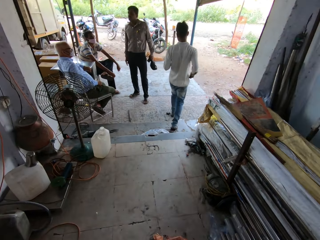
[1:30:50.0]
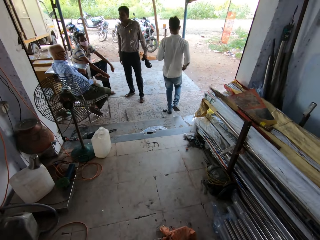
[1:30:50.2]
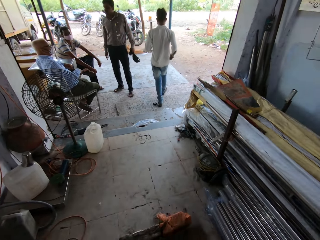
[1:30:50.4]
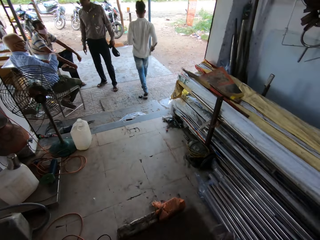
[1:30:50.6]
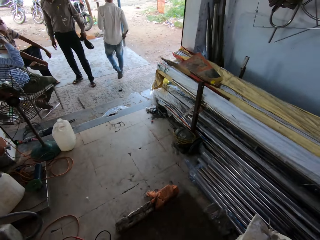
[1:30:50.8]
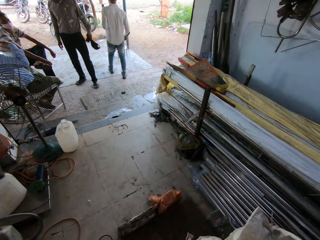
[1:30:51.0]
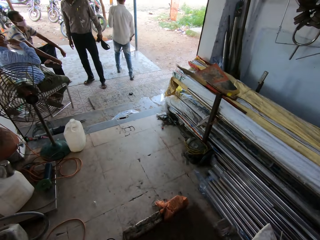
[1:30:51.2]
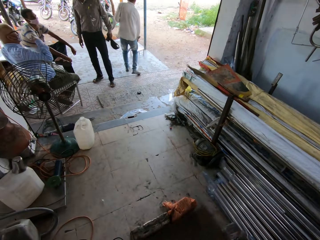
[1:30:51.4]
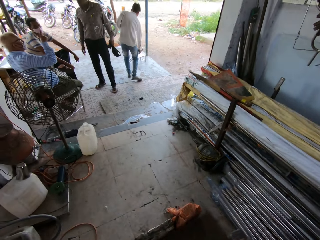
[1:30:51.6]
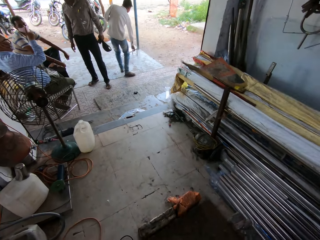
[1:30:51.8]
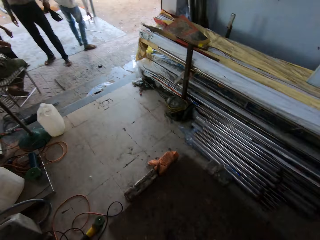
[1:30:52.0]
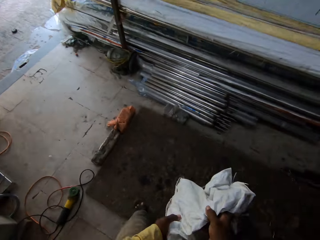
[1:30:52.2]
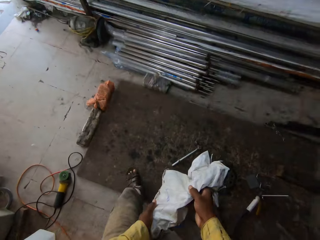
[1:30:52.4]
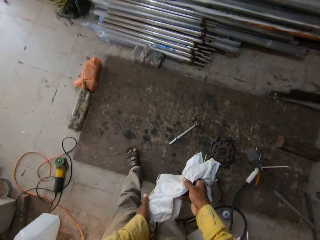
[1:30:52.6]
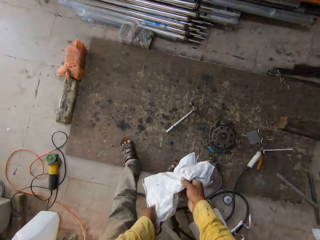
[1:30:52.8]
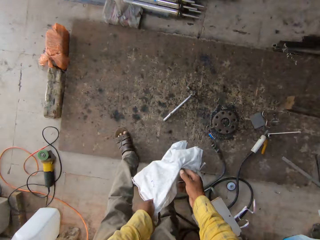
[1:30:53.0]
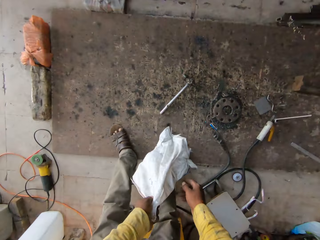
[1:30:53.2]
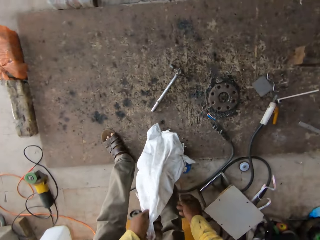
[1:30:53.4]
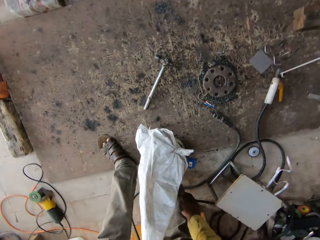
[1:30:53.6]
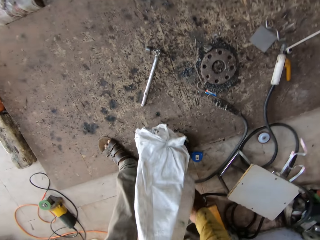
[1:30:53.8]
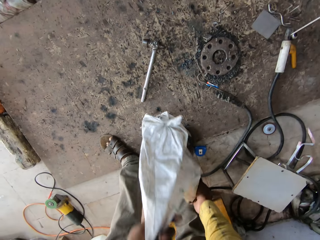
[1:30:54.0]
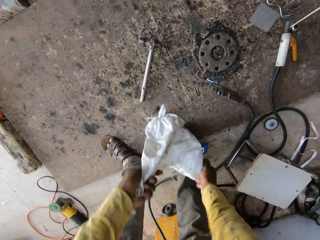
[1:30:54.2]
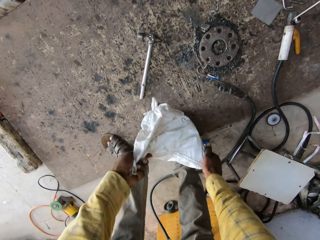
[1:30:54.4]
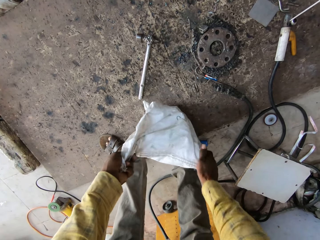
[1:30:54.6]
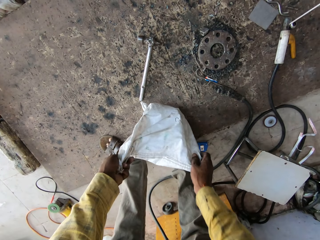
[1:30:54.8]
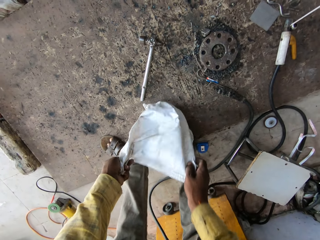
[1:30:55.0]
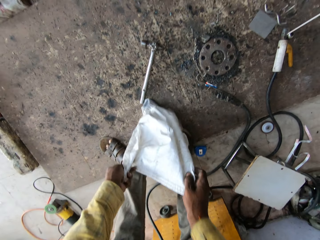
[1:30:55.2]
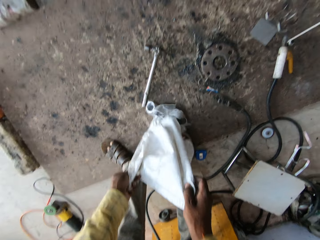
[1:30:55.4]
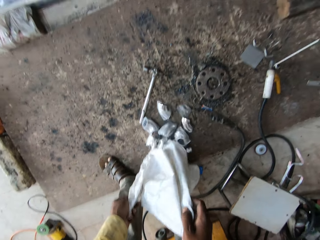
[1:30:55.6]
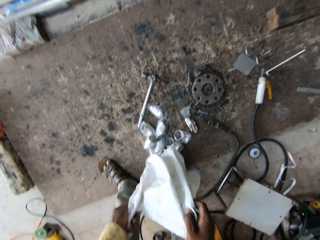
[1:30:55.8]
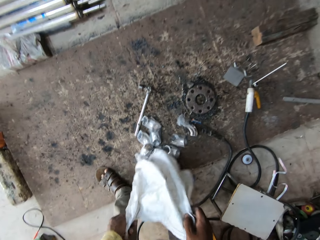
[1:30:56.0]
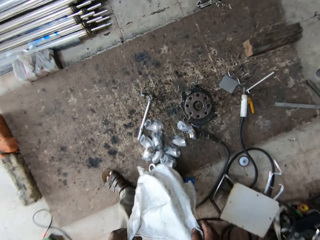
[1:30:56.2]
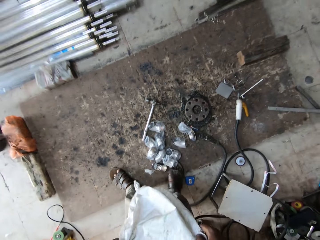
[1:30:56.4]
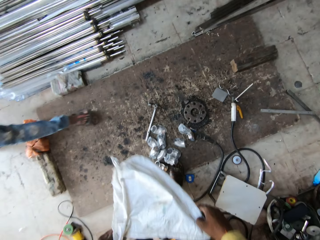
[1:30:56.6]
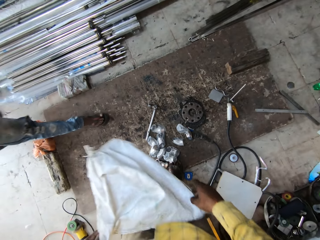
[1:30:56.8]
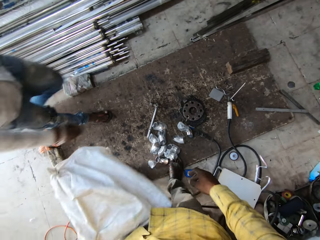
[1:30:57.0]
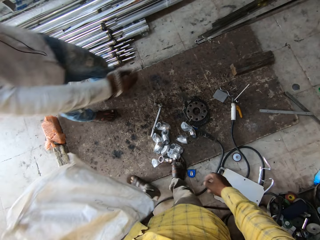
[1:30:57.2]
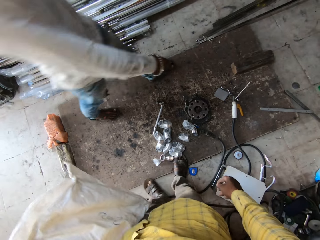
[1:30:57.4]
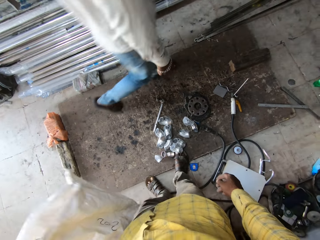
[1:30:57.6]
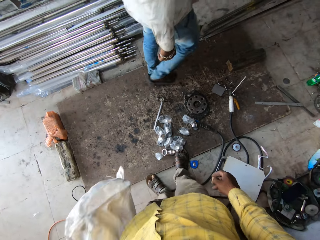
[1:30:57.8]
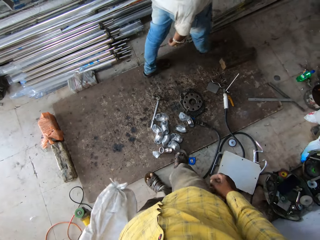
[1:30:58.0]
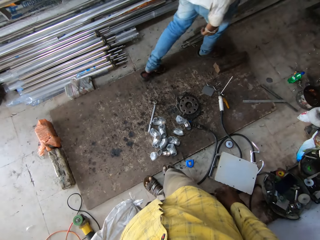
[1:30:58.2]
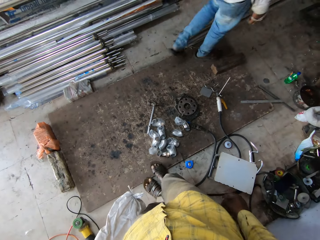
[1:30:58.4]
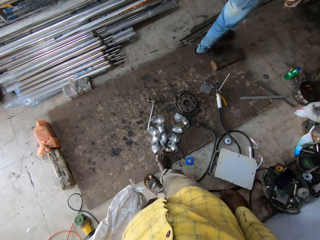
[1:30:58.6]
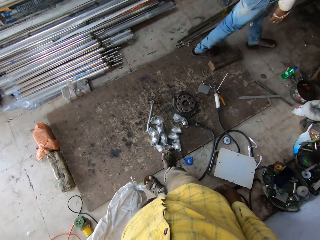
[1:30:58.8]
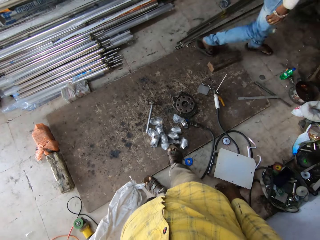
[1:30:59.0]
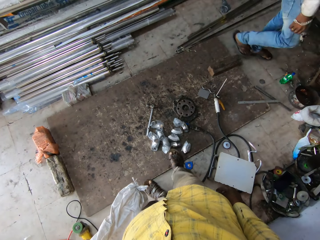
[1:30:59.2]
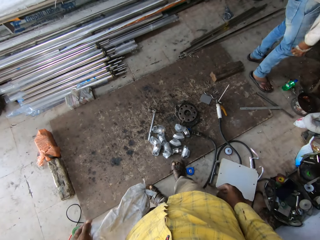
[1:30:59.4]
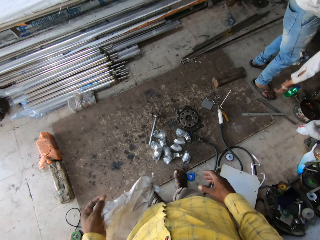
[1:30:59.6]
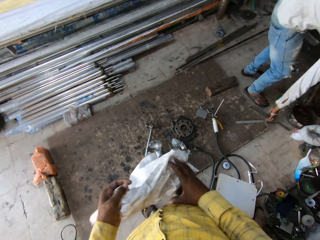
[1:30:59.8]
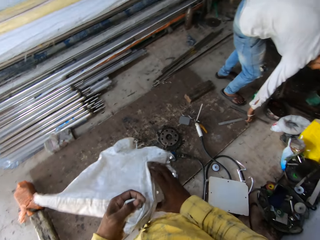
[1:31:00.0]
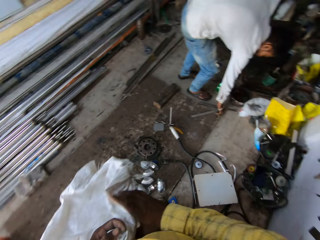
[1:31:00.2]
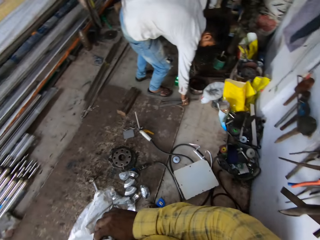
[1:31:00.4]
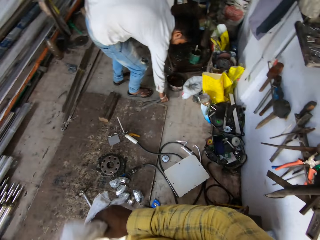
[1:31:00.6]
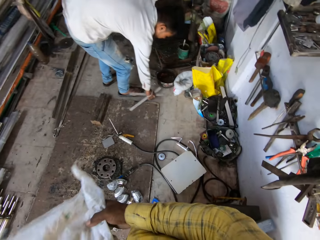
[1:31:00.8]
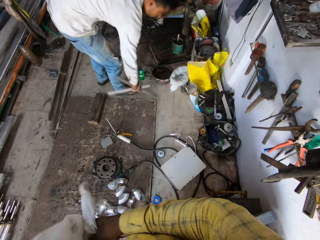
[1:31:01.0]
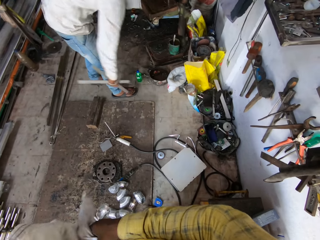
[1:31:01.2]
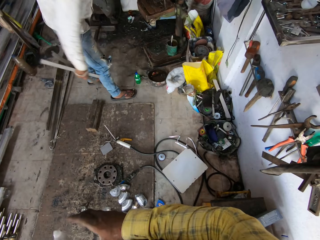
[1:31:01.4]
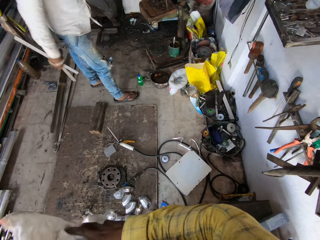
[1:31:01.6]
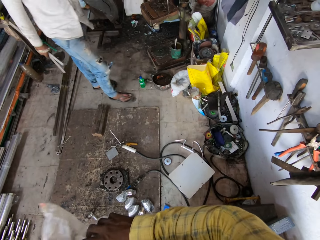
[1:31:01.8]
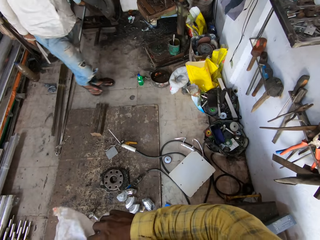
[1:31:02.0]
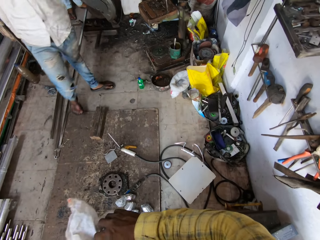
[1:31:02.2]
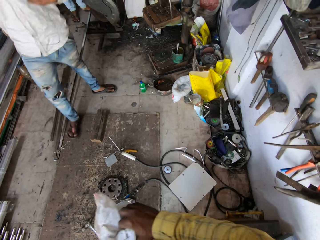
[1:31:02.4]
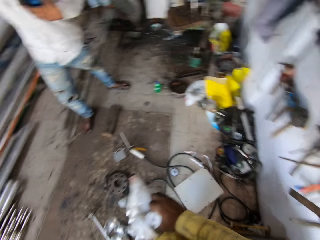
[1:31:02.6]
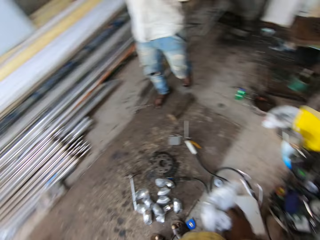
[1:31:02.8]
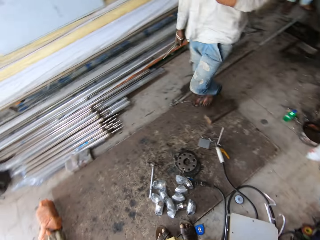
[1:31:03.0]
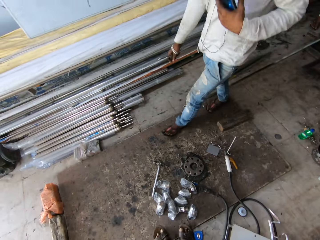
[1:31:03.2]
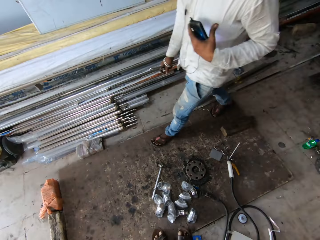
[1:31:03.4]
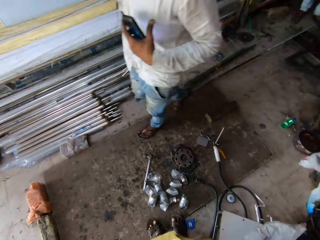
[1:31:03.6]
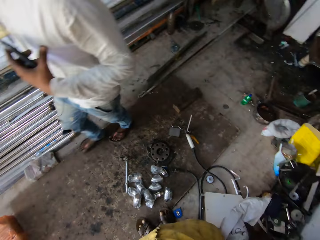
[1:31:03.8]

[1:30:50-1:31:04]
A man places the metal on the floor. The camera wearer pours pieces of metal on the floor. He removes elbow plumbing material from the sack. The man walks in the workshop. The camera wearer kicks the pieces of metal with his leg. He folds the sack bag. The man picks up the metal rods. The camera wearer turns around. The man walks in the workshop.

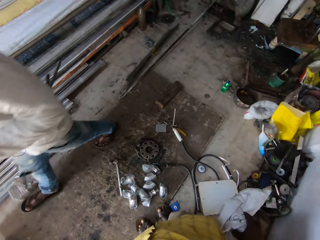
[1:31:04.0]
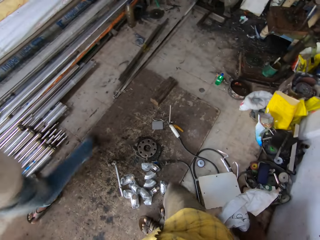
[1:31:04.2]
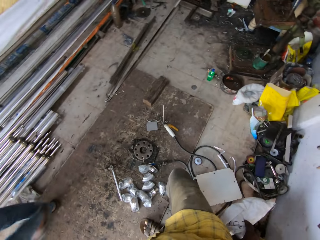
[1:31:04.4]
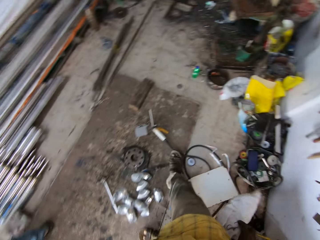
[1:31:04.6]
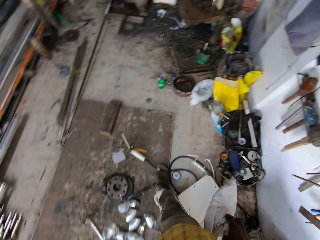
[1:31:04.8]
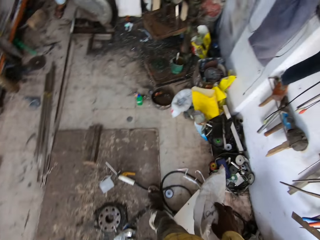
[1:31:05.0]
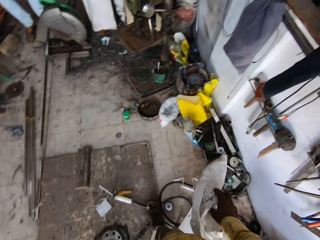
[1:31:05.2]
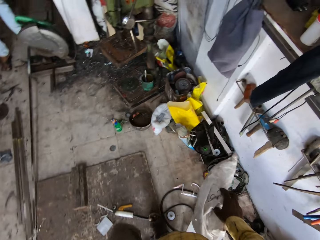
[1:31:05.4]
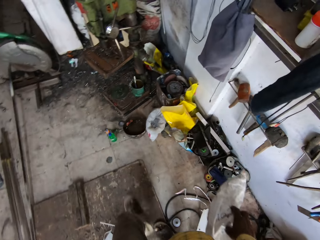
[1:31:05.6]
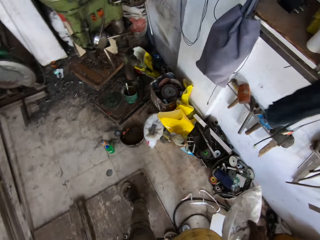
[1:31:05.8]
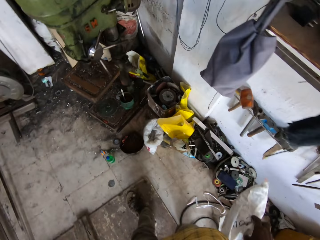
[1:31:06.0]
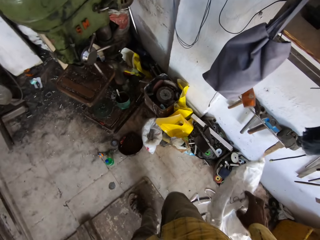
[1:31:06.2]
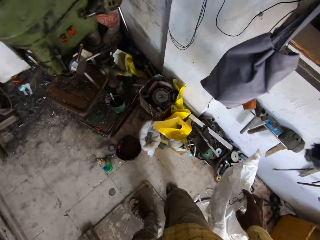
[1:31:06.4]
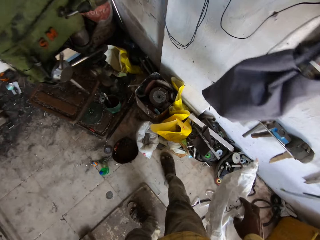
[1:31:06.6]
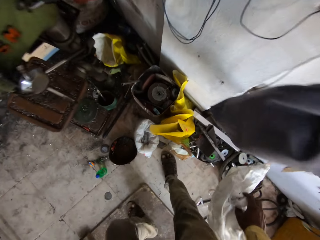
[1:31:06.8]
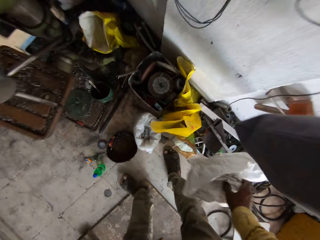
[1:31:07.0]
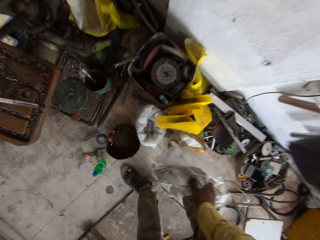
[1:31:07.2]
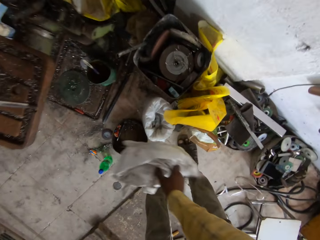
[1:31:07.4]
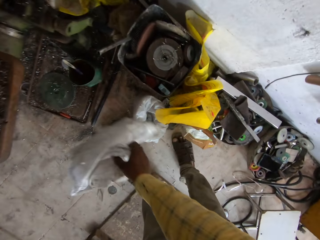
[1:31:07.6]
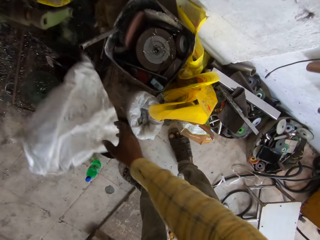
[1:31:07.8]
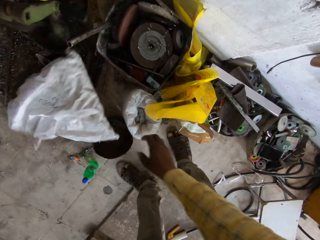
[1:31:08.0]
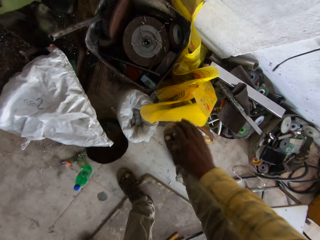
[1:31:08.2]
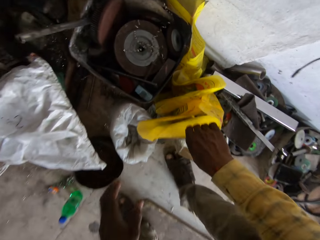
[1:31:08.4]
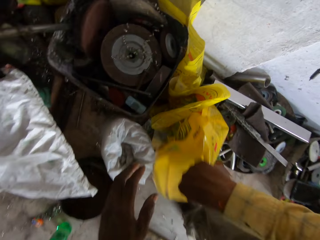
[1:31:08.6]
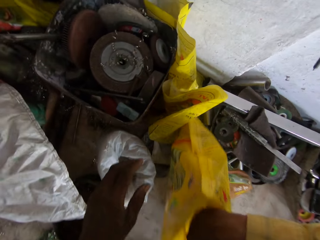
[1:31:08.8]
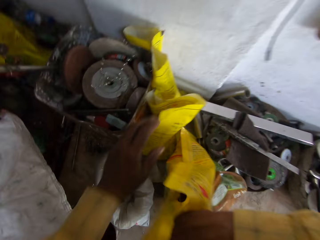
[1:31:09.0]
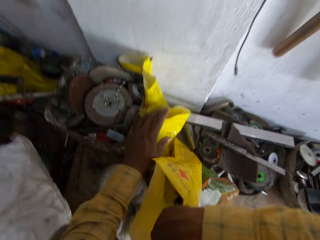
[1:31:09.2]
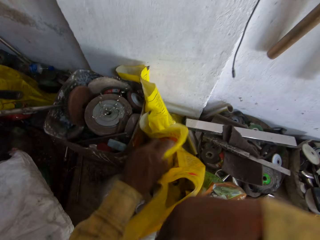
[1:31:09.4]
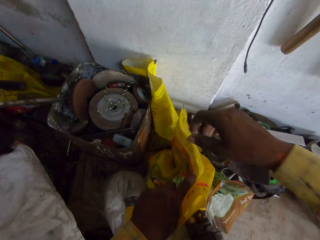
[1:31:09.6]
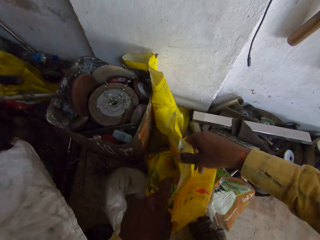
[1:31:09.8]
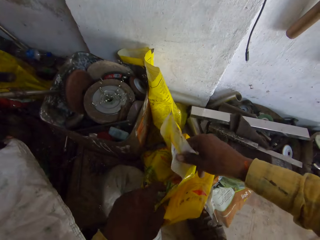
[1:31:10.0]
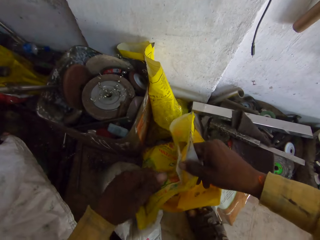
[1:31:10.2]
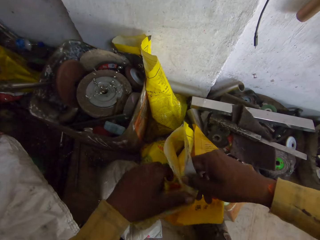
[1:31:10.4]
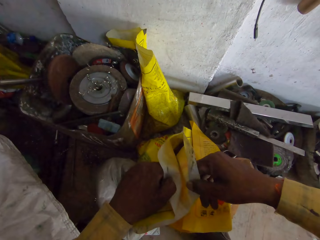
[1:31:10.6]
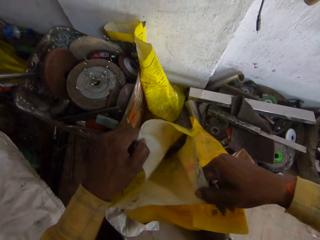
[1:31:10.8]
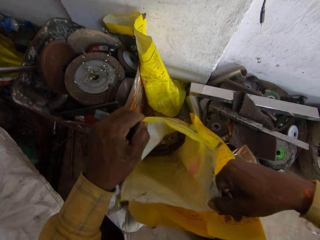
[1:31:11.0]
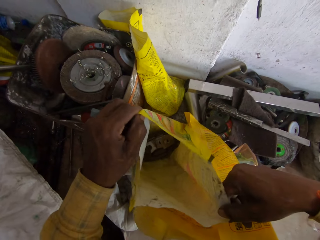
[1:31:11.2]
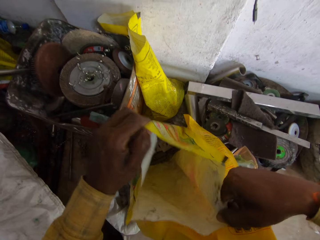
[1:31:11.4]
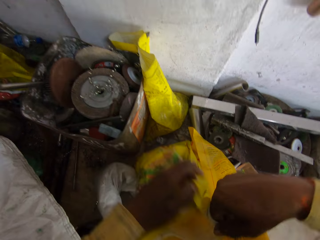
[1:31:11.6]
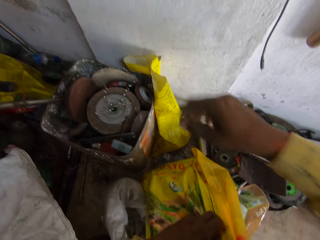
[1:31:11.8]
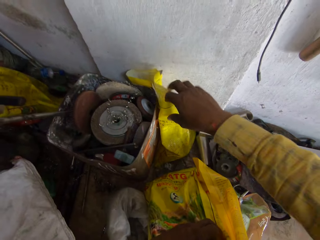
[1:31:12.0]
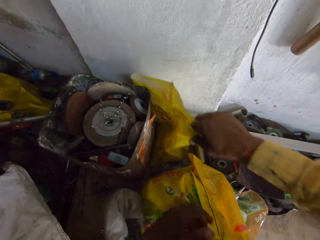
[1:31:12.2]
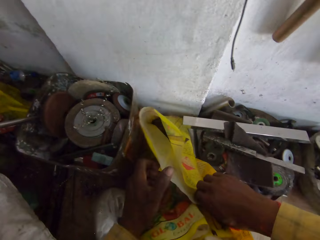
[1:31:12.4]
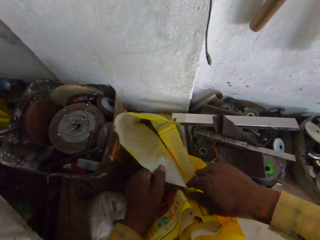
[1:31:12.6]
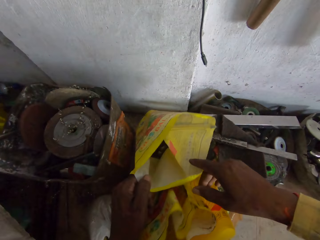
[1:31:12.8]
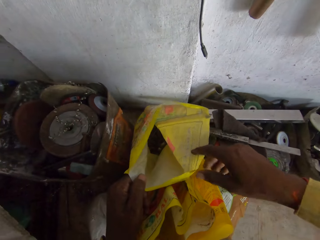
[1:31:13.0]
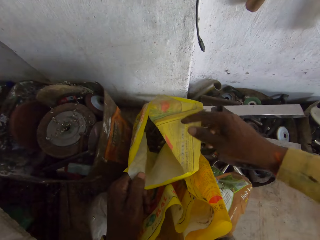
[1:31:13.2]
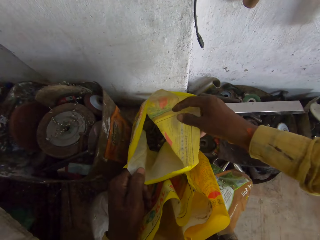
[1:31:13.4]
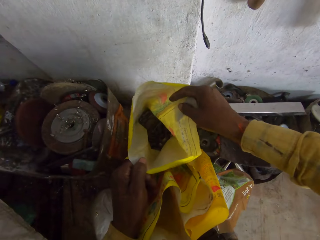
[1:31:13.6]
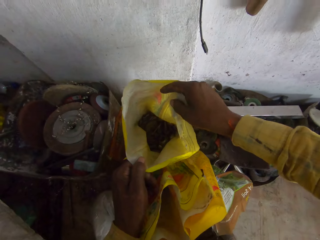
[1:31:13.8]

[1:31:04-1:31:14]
A man walks away. The camera wearer walks in the workshop. They drop the sack bag. They peruse the sack bag on the floor. They open another sack. They peruse the sack bag on the floor again.
